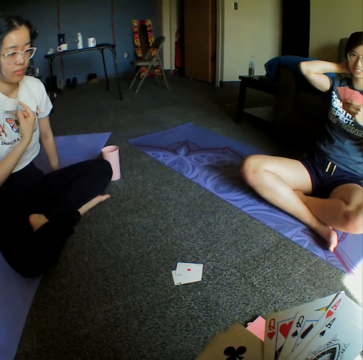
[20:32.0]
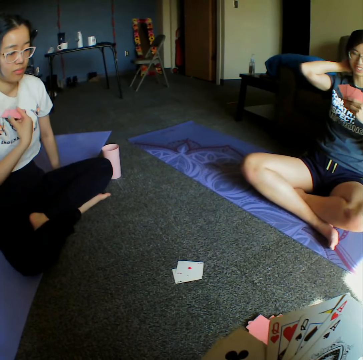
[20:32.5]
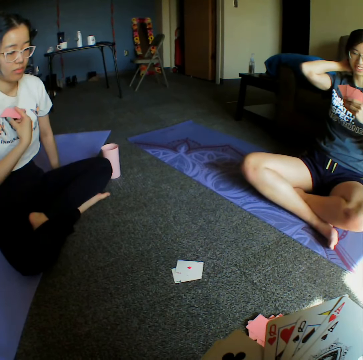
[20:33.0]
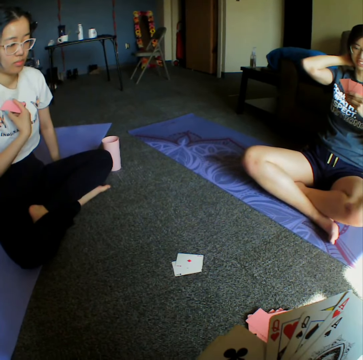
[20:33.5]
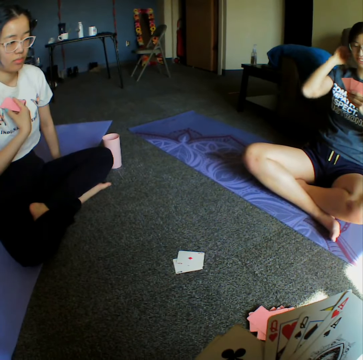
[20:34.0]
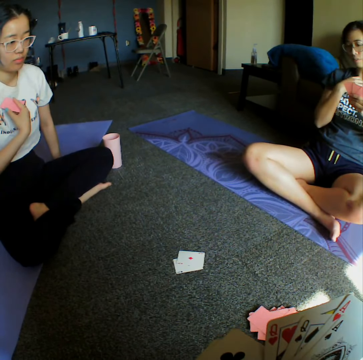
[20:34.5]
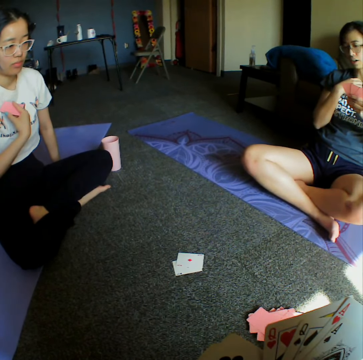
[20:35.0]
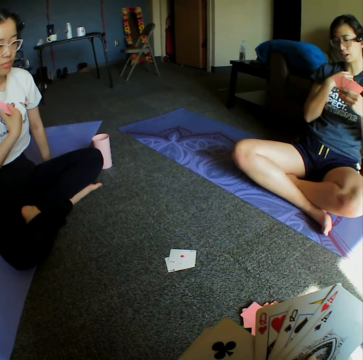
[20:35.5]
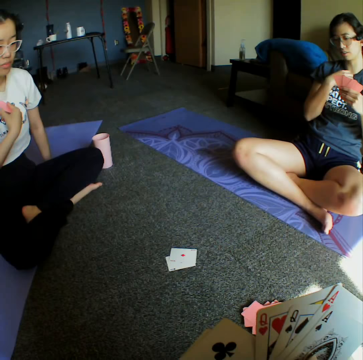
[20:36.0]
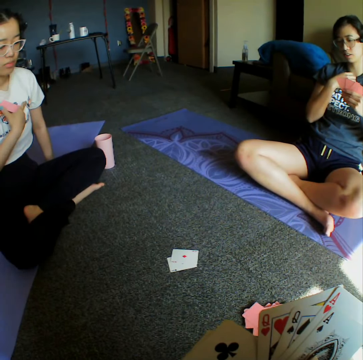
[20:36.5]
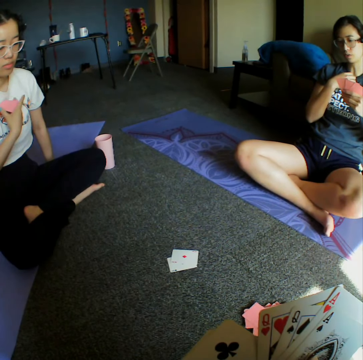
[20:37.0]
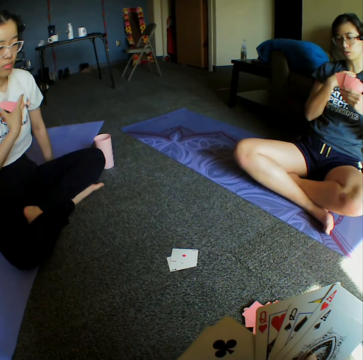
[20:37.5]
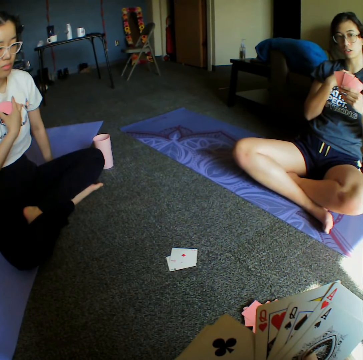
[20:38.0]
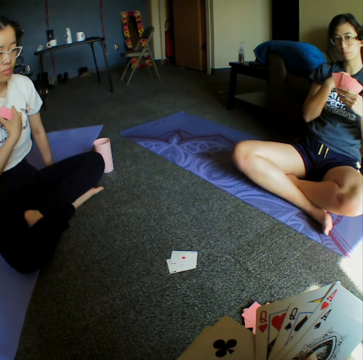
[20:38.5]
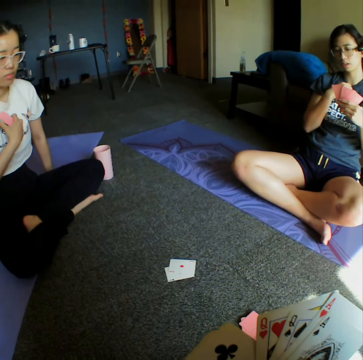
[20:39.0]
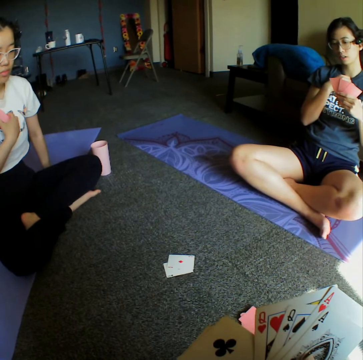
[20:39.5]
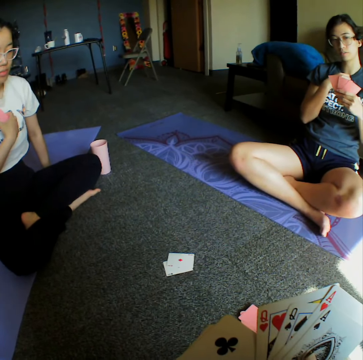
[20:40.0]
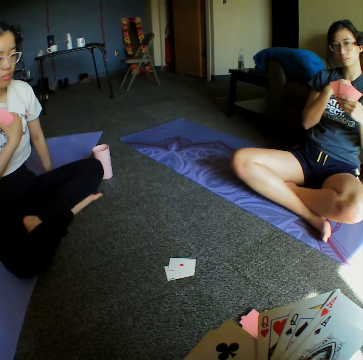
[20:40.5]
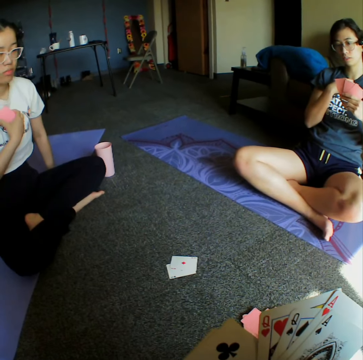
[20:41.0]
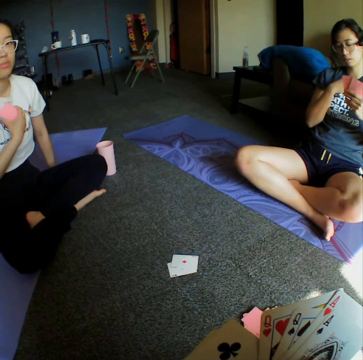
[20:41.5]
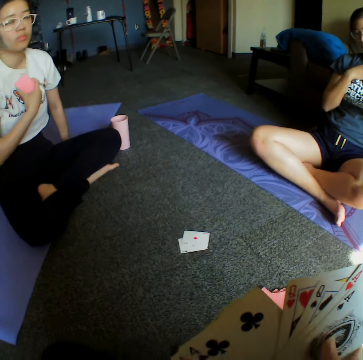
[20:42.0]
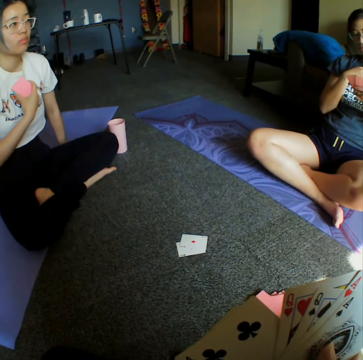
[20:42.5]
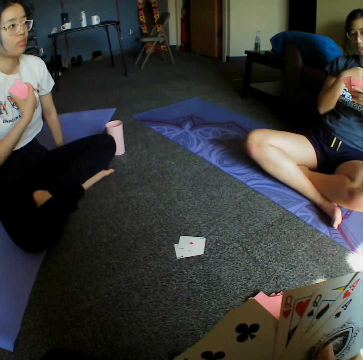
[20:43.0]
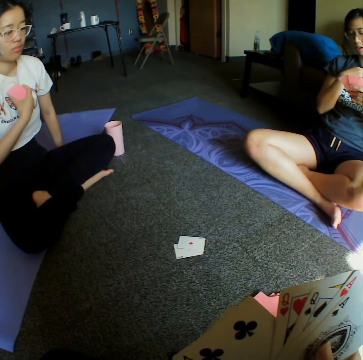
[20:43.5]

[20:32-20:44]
The camera wearer converses with a woman.

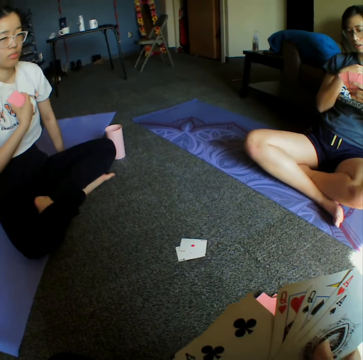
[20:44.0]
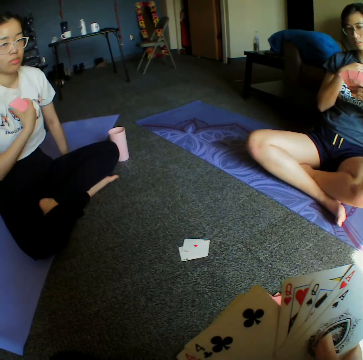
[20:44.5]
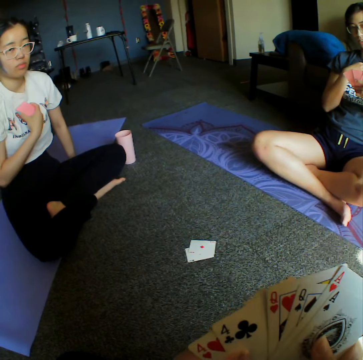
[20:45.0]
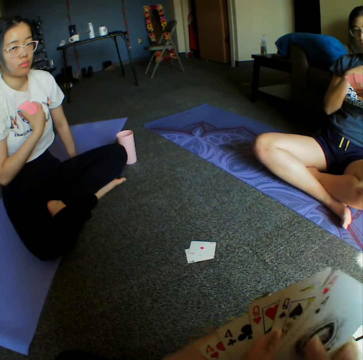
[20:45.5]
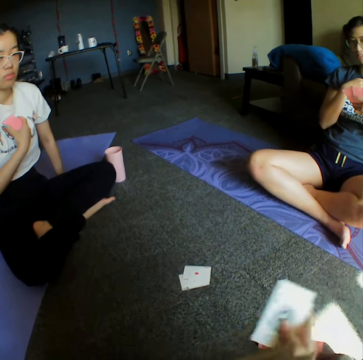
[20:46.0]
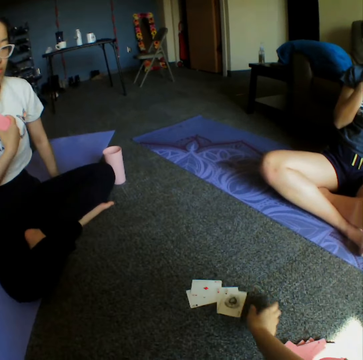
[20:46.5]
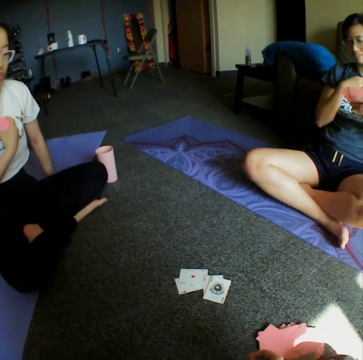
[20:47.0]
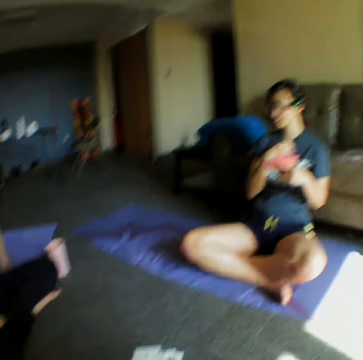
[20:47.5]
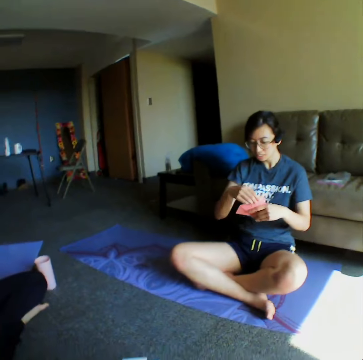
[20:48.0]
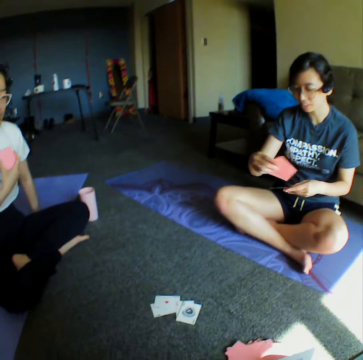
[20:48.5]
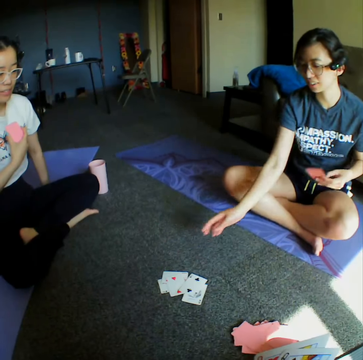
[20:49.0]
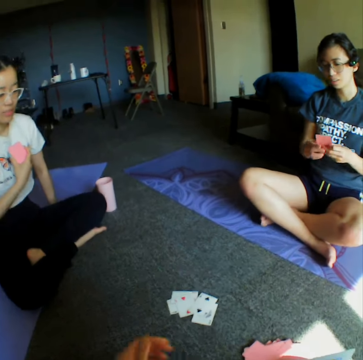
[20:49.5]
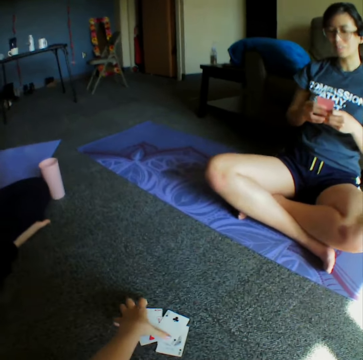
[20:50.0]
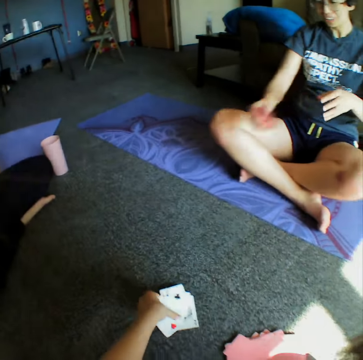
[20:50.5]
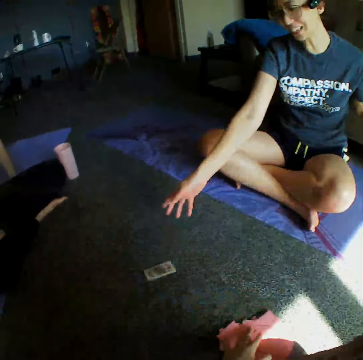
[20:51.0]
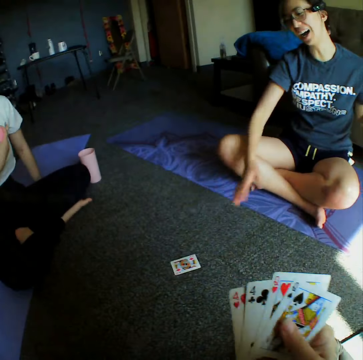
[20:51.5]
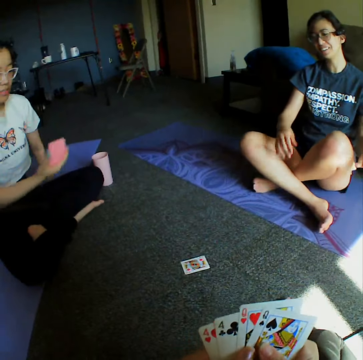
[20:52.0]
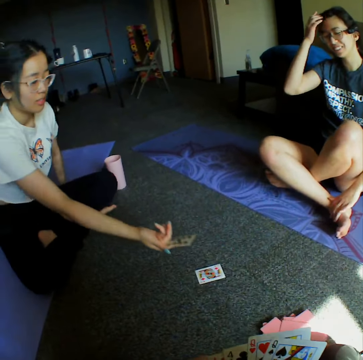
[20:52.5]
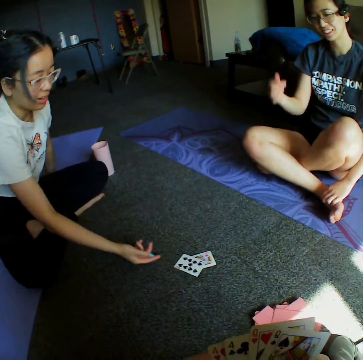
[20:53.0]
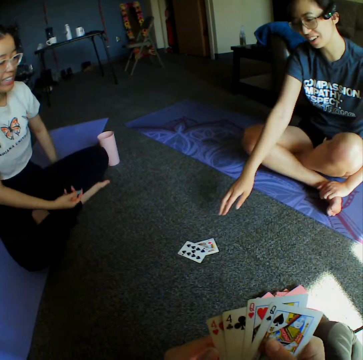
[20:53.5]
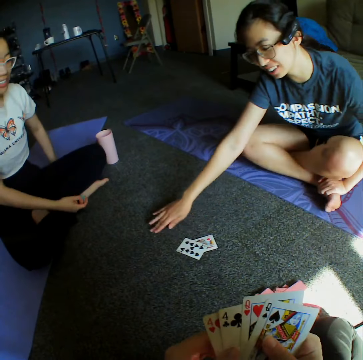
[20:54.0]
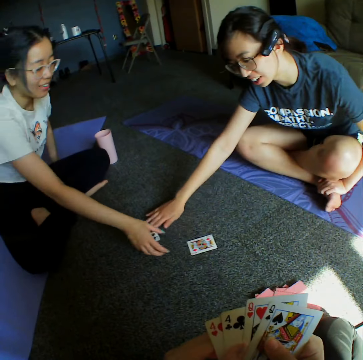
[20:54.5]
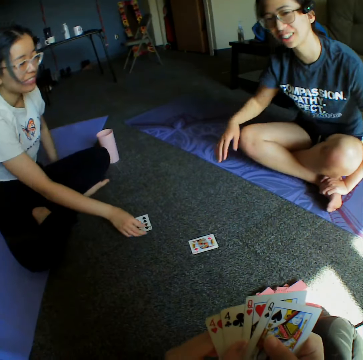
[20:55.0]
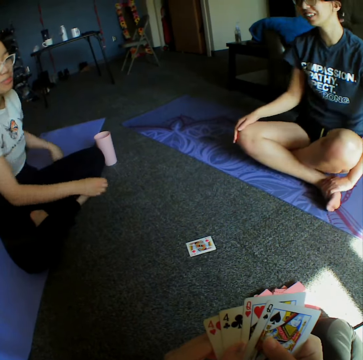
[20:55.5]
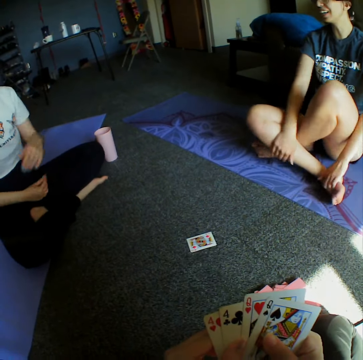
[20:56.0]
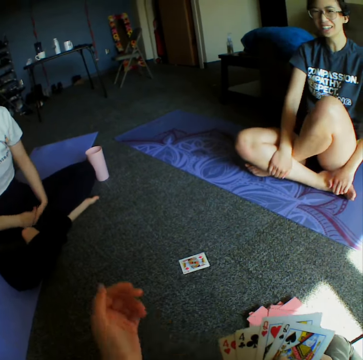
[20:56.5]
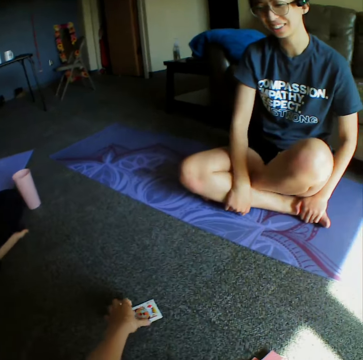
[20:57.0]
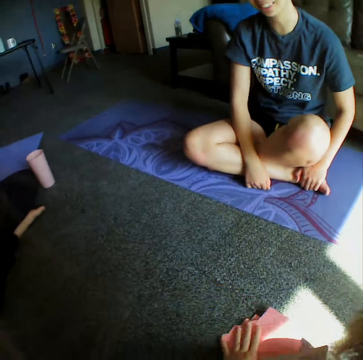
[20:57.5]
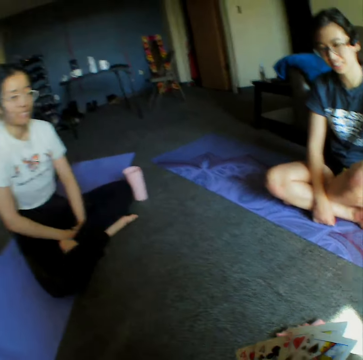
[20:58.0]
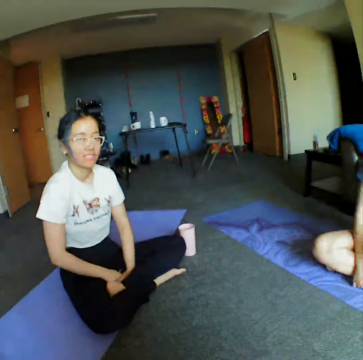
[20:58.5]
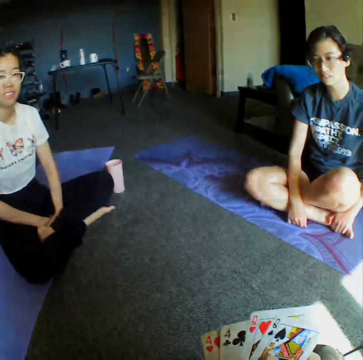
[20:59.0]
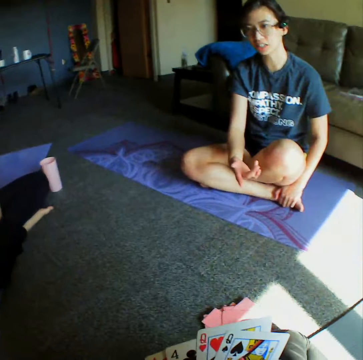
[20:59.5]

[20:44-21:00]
The camera wearer places a card on the floor. They throw the cards on the floor. A woman throws a card on the floor. The camera wearer collects all the cards together from the floor. The woman places a card on the floor. The woman throws a card on the floor. Another woman places a card on the floor. The other woman throws the cards on the floor. The first woman moves a card to the other woman. The camera wearer picks up the card from the floor. They collect the card from the floor.

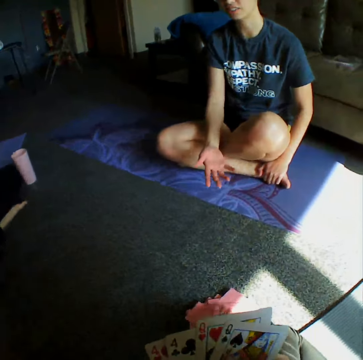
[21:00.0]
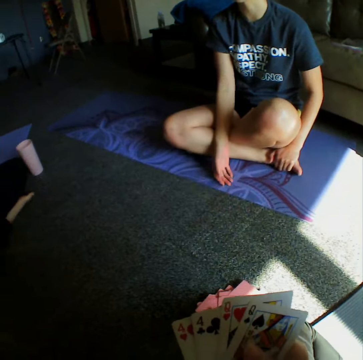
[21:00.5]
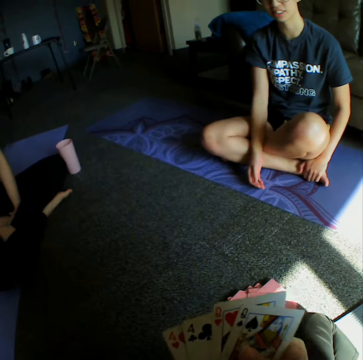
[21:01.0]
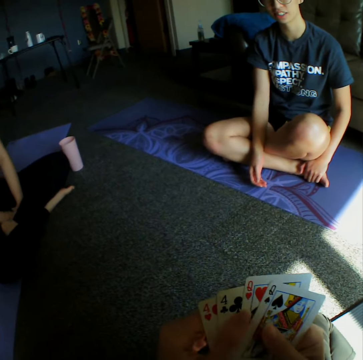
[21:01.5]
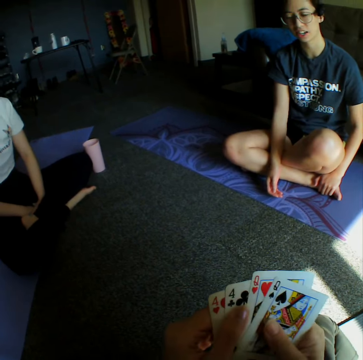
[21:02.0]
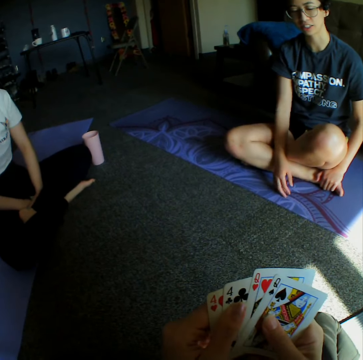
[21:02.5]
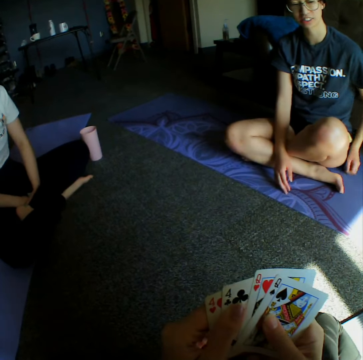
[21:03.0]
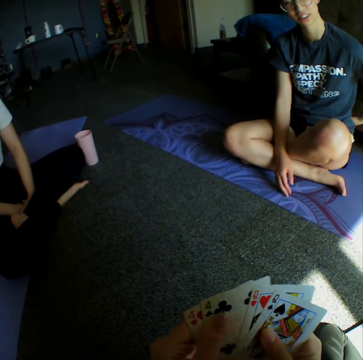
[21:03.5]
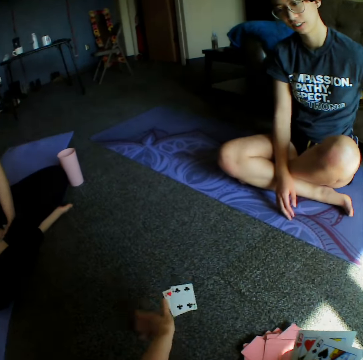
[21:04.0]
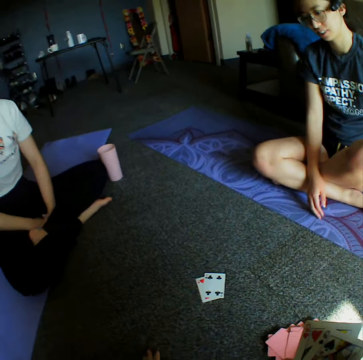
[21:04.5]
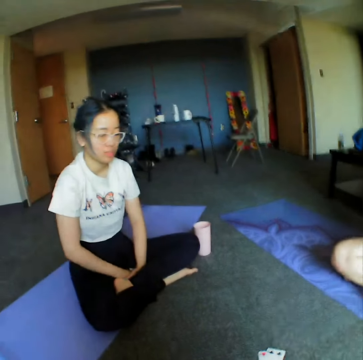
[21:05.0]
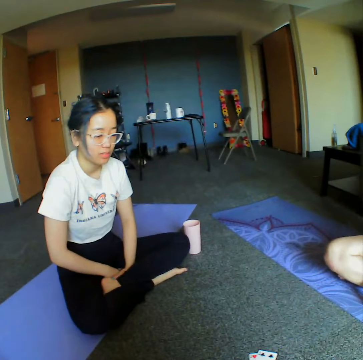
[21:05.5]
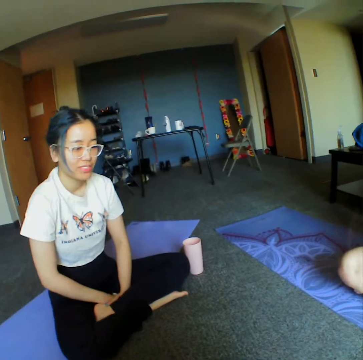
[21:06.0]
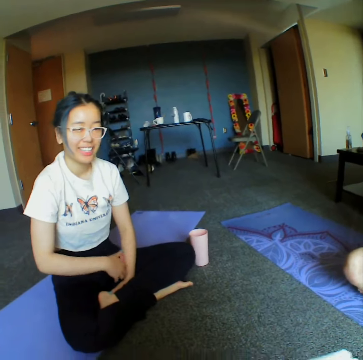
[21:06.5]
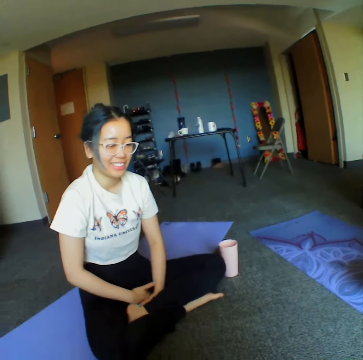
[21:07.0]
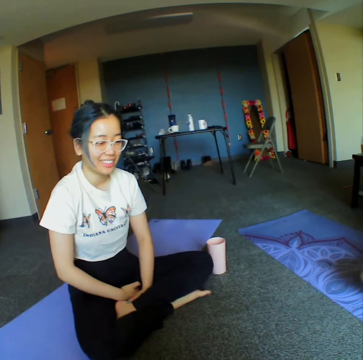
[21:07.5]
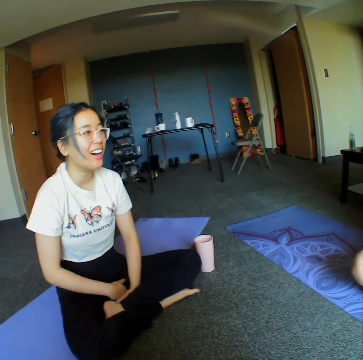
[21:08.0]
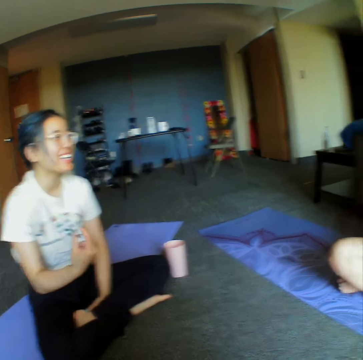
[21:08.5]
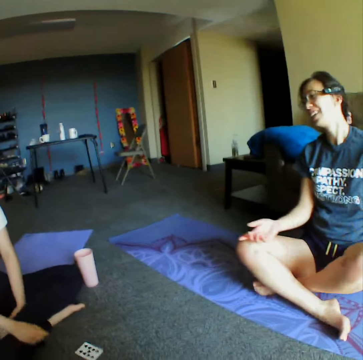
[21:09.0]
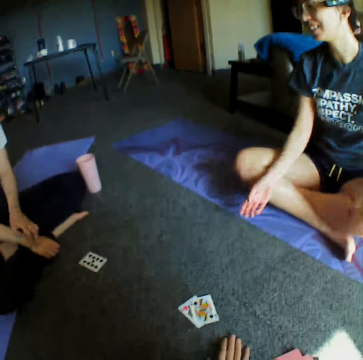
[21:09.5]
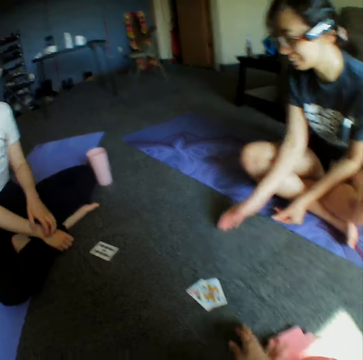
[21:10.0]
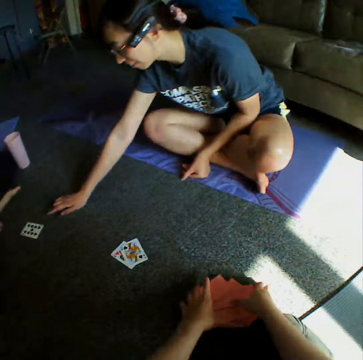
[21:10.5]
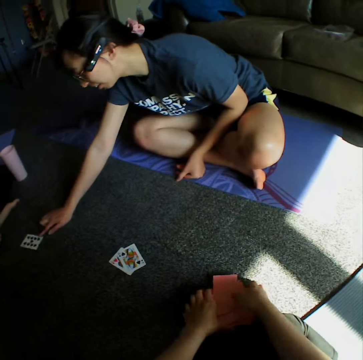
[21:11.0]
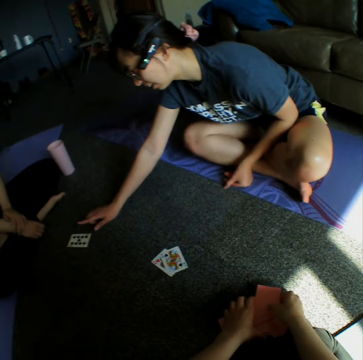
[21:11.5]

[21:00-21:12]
A woman converses with the camera wearer. The camera wearer places a card on the floor. They throw the cards on the floor. They converse with the woman. Another woman throws the cards on the floor.
